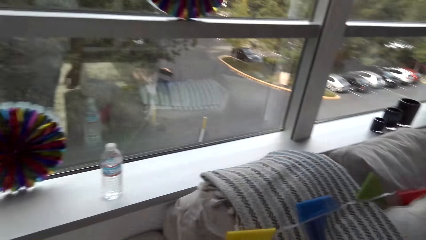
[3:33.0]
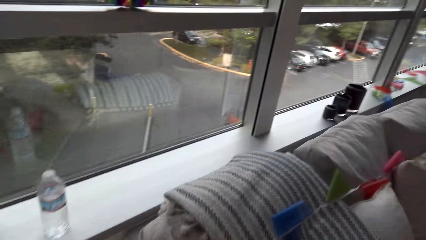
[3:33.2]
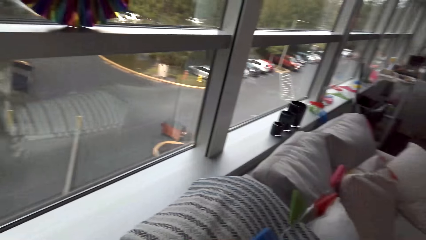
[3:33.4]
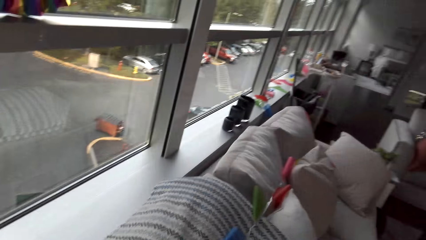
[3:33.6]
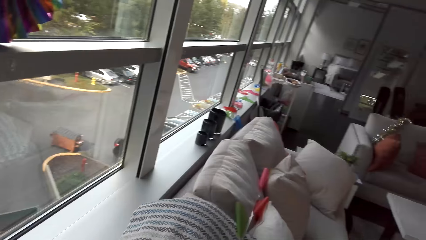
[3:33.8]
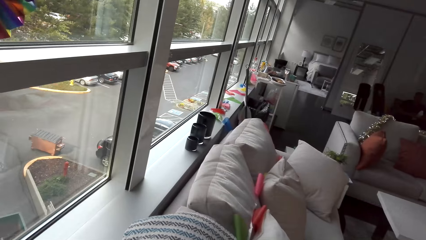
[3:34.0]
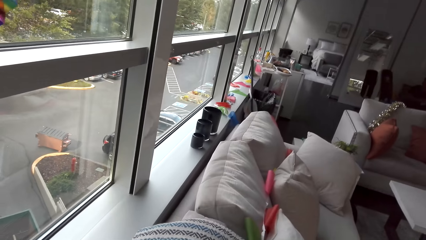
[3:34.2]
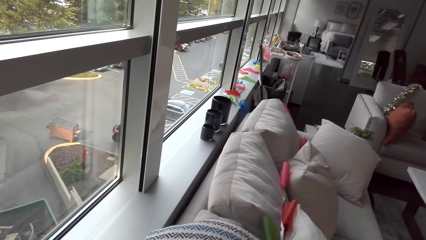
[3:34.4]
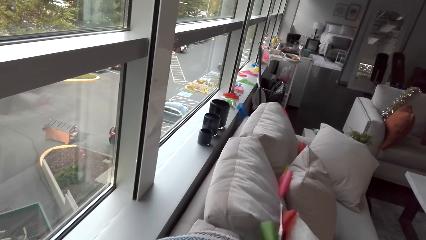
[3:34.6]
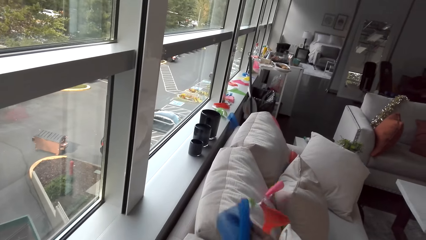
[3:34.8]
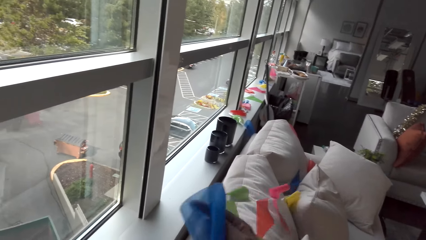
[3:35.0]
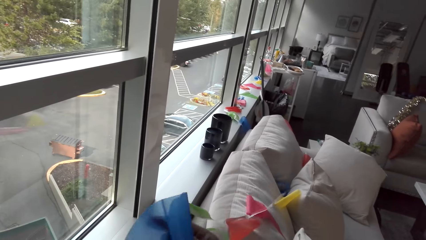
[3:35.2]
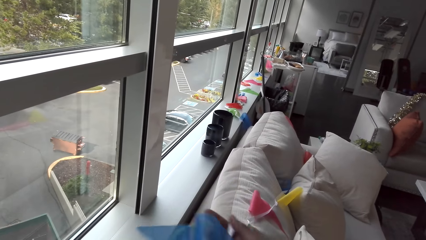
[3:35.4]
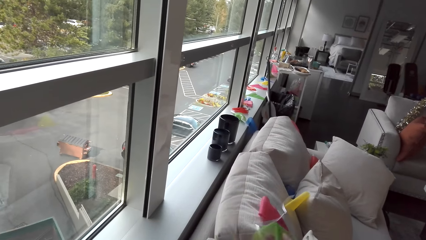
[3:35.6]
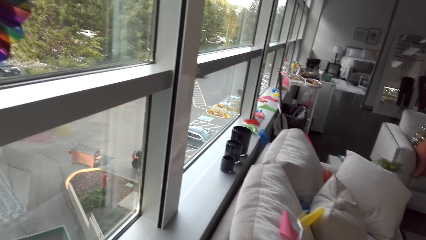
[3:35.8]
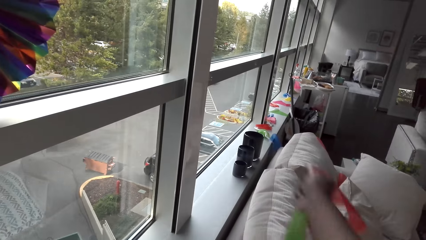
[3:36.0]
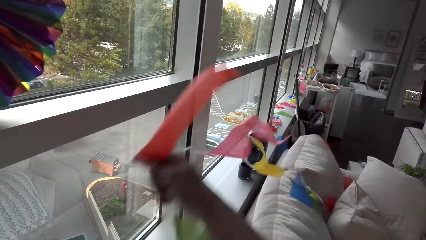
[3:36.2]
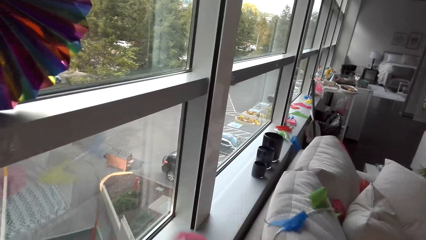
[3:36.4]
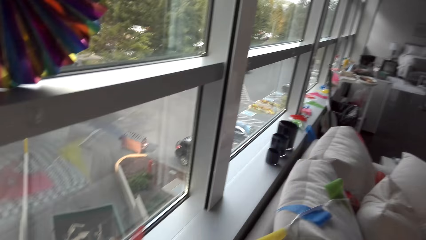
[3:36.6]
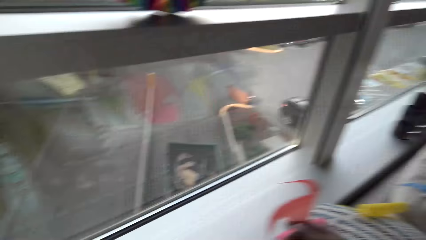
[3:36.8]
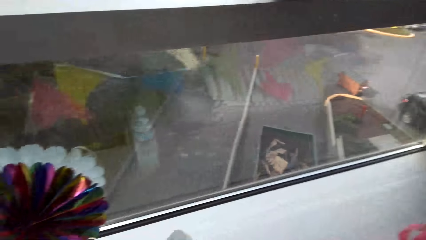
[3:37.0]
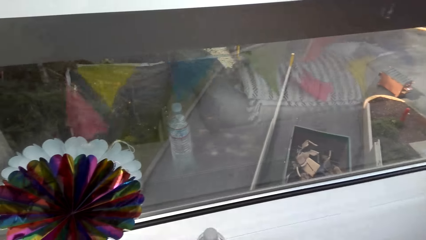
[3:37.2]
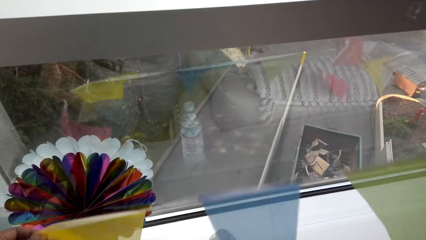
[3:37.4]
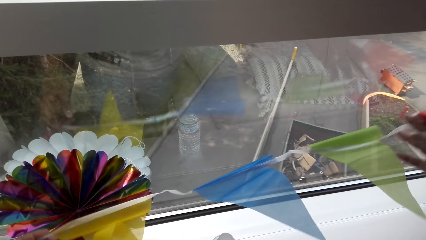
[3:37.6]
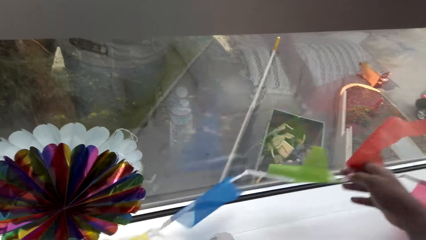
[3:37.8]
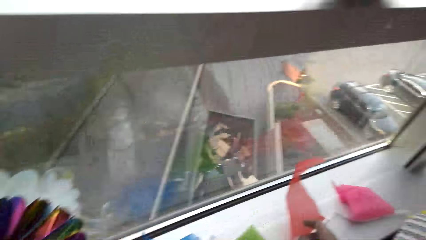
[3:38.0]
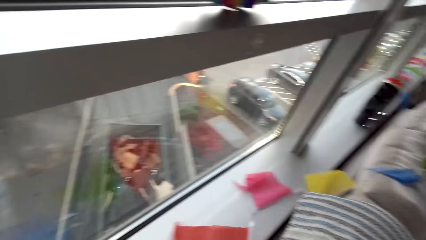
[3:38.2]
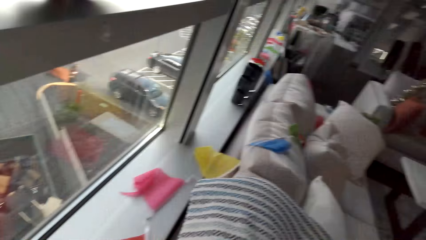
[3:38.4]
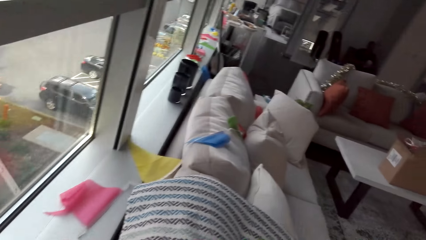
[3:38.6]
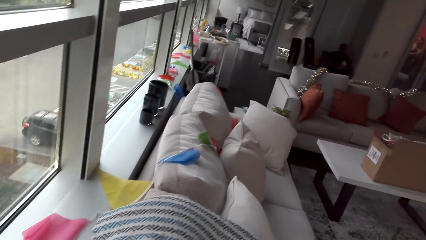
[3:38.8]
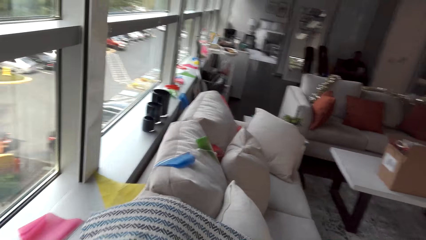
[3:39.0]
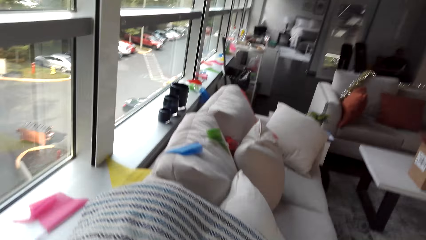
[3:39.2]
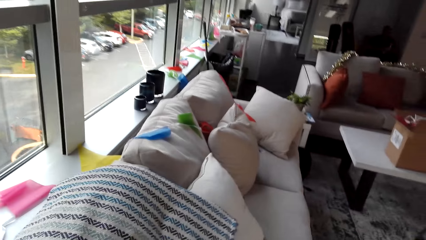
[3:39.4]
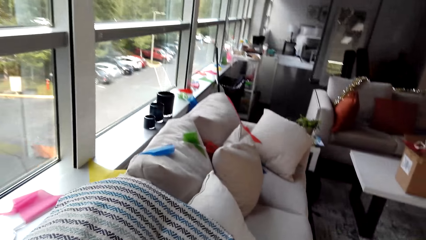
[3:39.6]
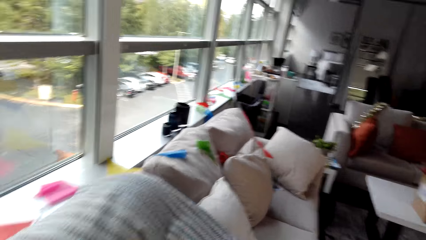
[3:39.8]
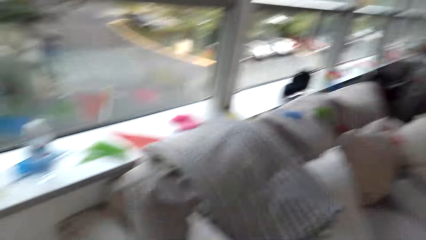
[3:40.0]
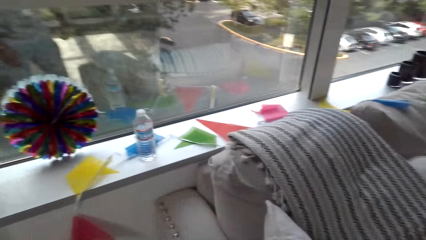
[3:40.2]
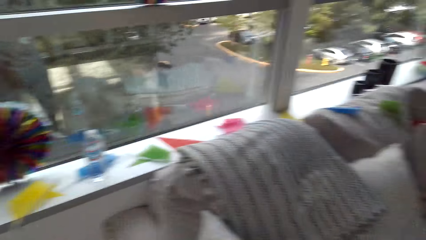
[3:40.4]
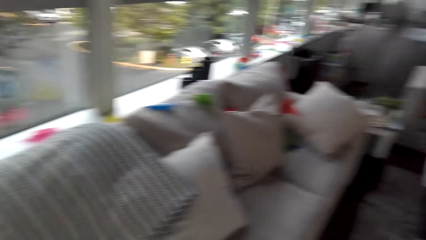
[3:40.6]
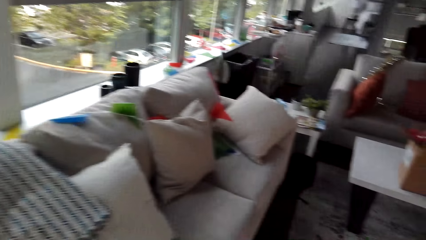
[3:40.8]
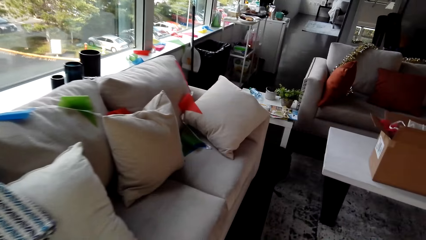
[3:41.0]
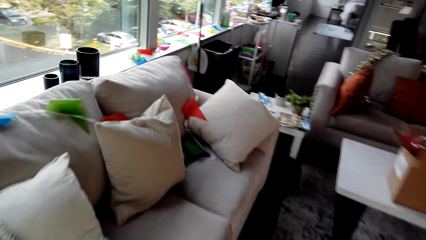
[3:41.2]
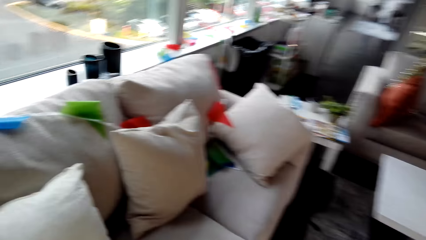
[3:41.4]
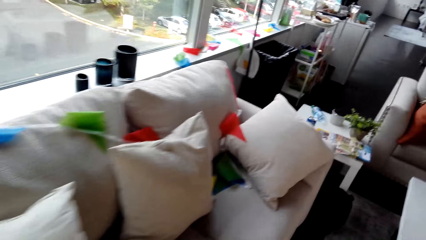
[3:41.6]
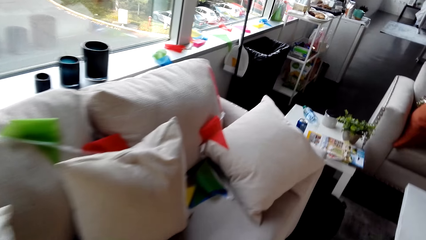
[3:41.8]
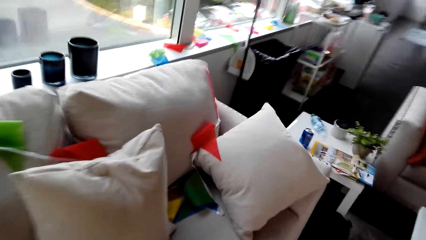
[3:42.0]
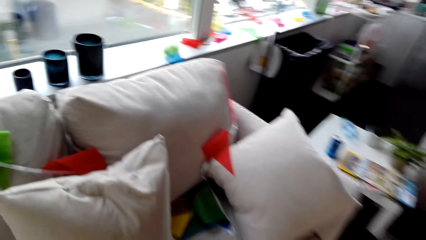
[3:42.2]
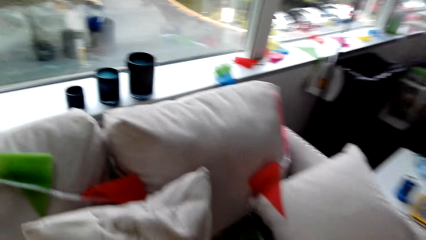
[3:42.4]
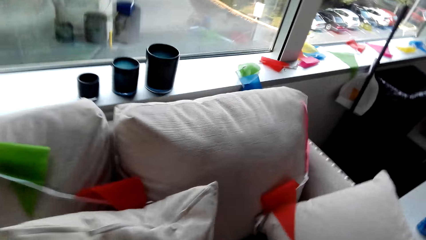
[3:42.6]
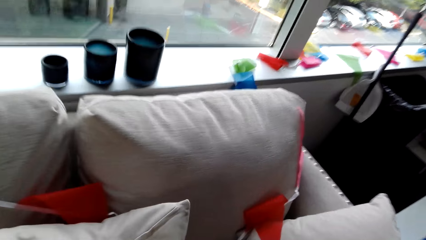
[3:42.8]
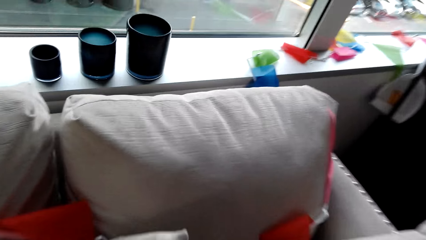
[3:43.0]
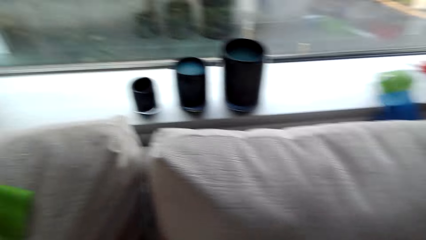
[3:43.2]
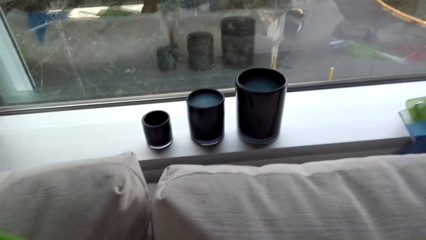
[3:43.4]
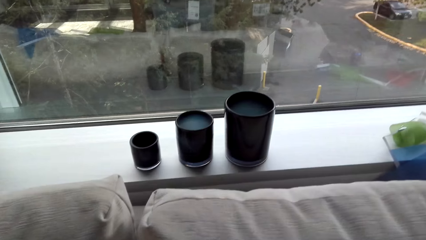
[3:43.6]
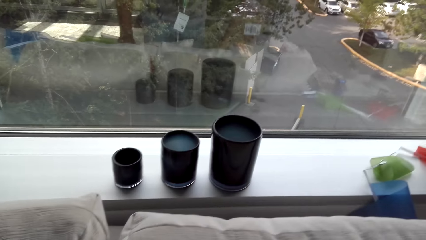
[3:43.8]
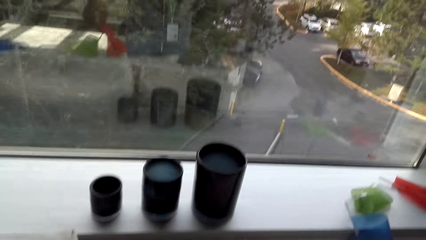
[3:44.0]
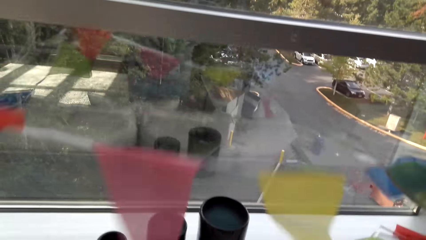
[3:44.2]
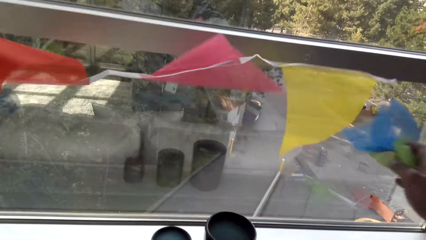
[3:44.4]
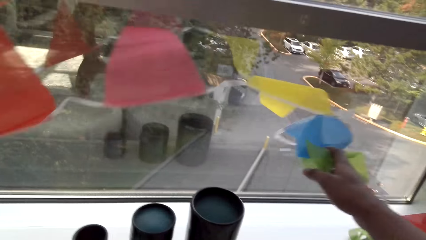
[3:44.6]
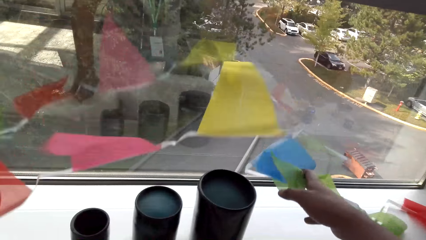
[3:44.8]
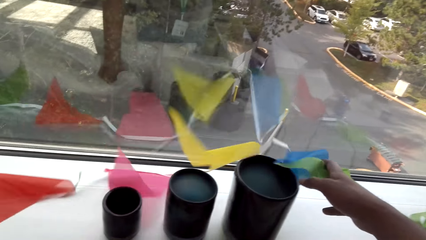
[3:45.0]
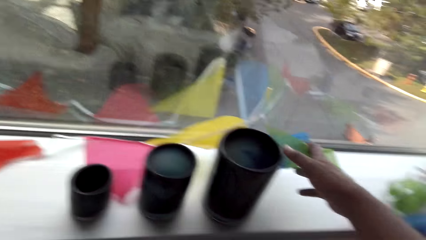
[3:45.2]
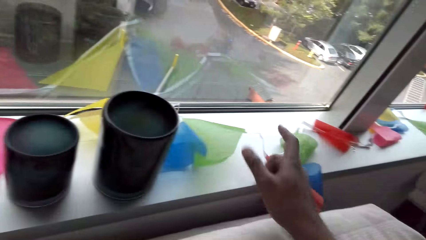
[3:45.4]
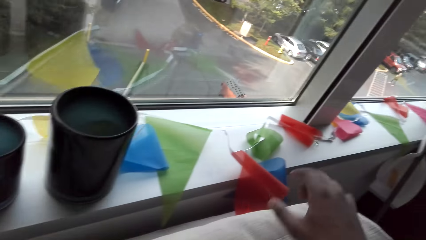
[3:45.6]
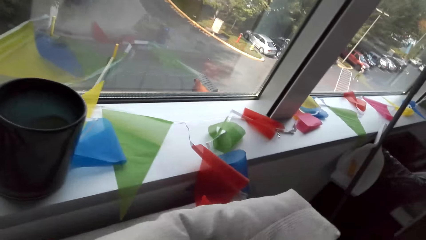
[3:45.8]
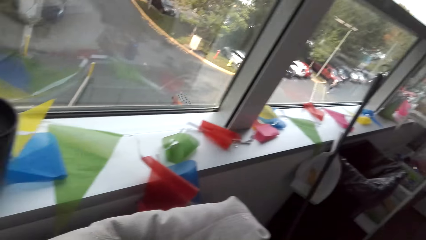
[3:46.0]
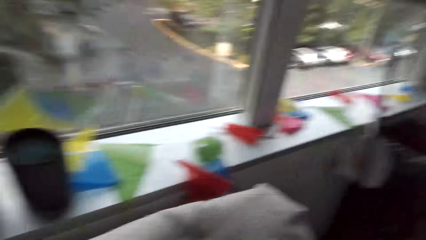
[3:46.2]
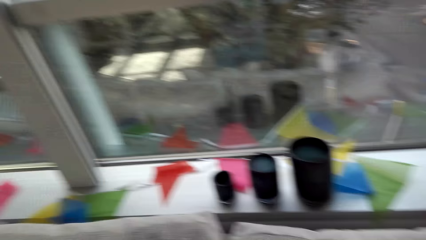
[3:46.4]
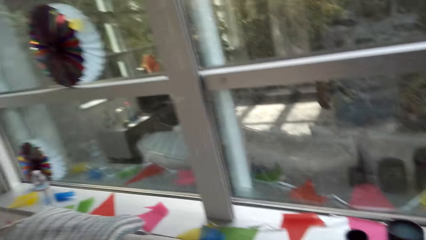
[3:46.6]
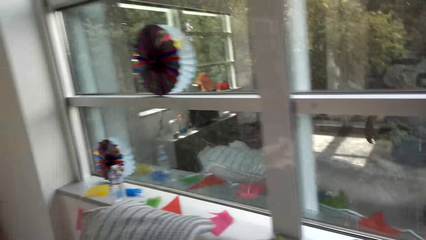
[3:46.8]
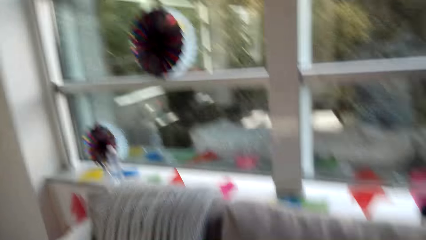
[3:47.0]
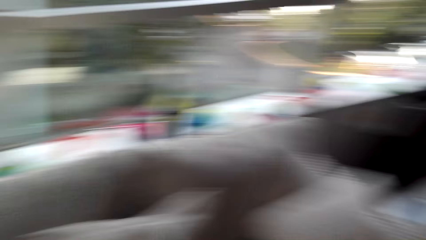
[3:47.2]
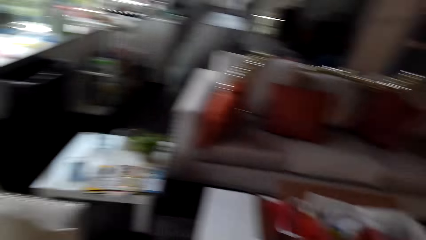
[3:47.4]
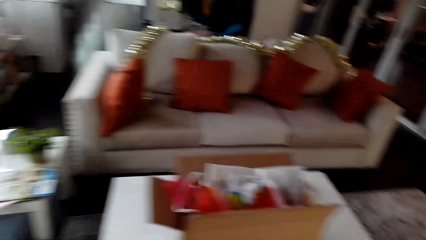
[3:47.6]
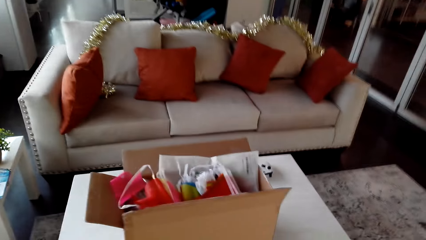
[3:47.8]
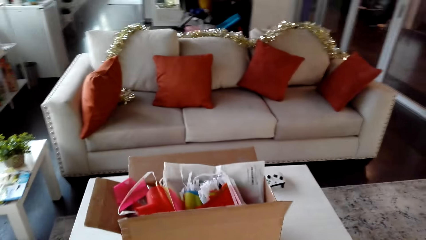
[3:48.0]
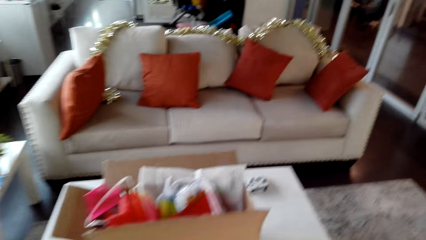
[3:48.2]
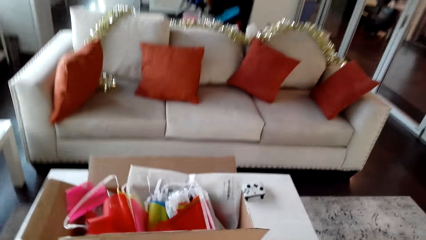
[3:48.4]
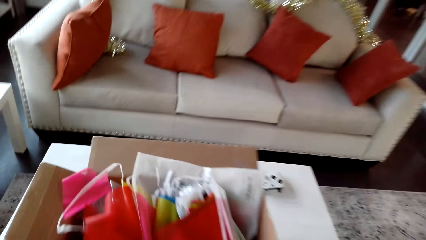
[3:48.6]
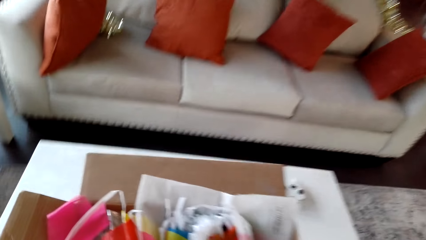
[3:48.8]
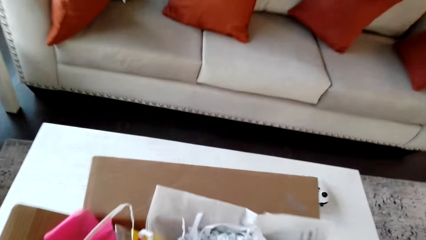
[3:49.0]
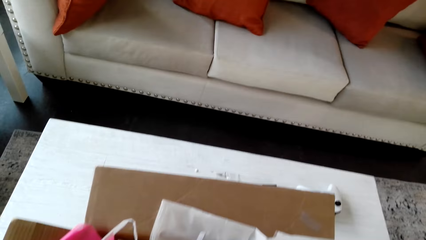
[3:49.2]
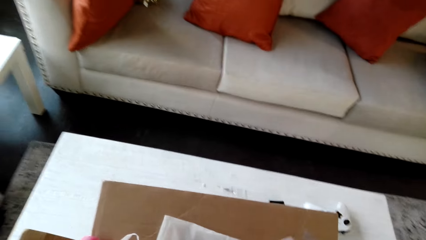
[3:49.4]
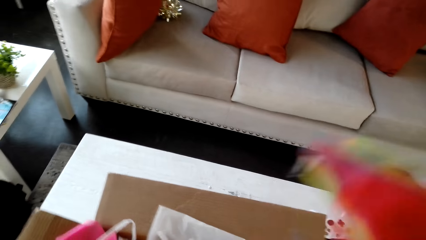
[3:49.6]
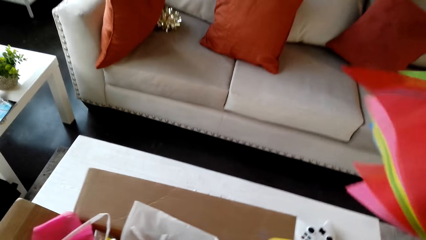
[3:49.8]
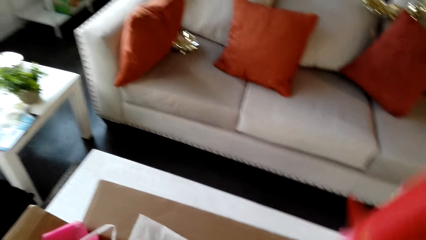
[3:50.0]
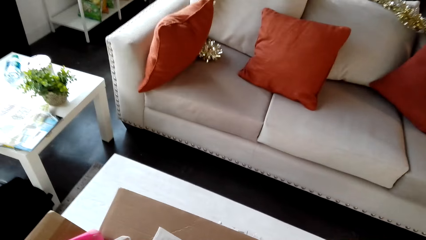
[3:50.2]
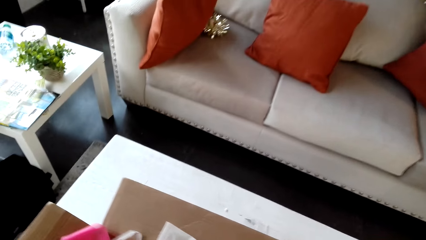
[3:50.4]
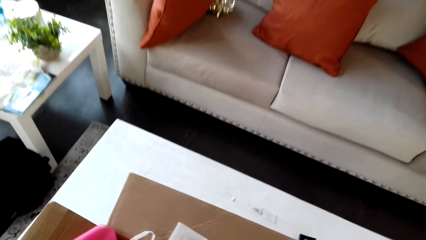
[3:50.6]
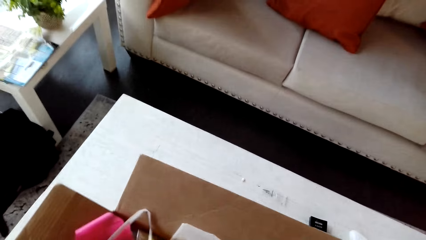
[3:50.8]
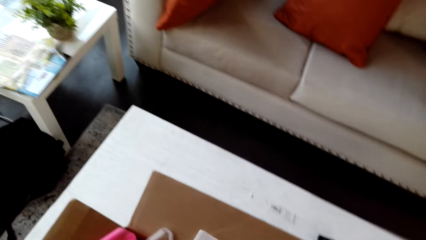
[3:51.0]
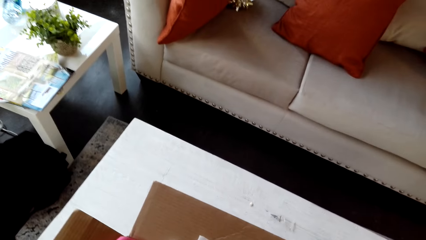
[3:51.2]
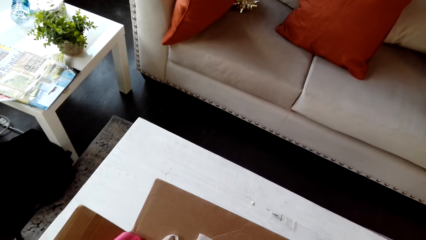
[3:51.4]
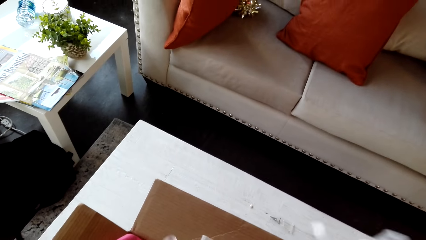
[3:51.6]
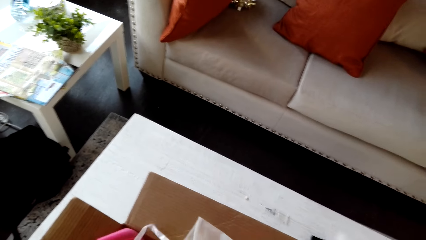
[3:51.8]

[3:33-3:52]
The camera wearer pulls the decoration from the chair. They walk around the room. They pick the bunting banners from the box.
